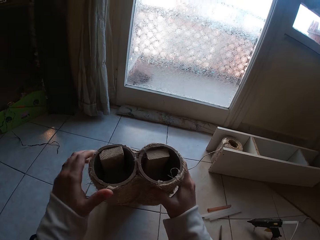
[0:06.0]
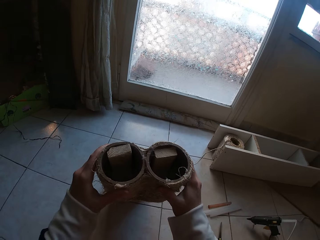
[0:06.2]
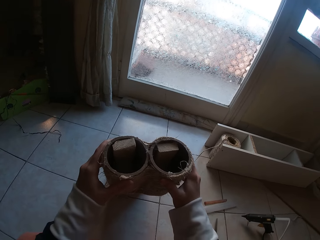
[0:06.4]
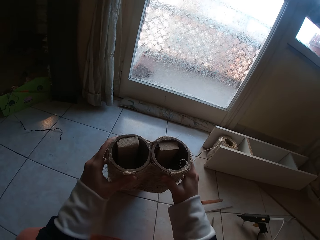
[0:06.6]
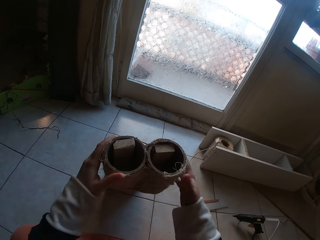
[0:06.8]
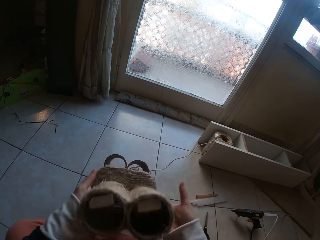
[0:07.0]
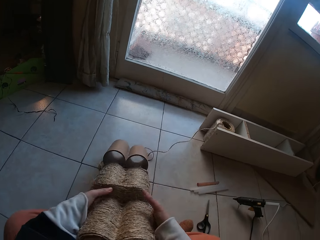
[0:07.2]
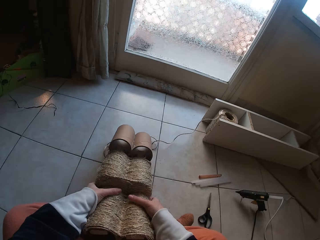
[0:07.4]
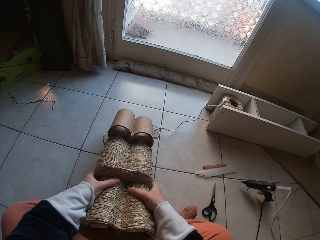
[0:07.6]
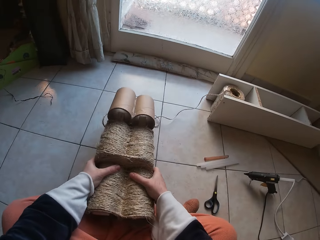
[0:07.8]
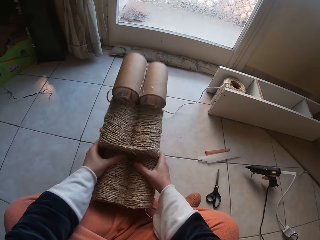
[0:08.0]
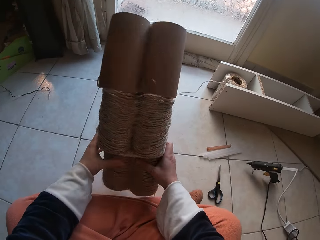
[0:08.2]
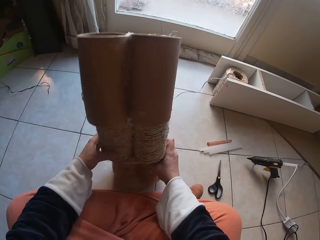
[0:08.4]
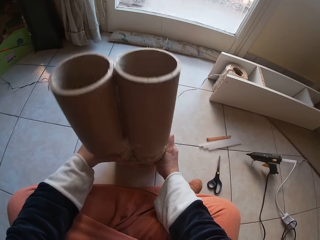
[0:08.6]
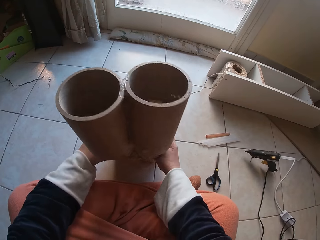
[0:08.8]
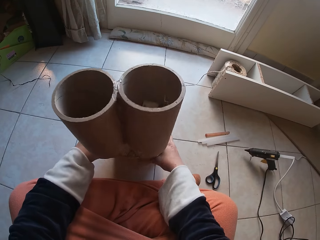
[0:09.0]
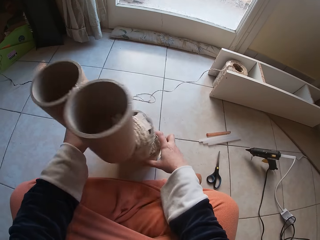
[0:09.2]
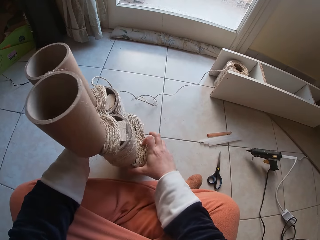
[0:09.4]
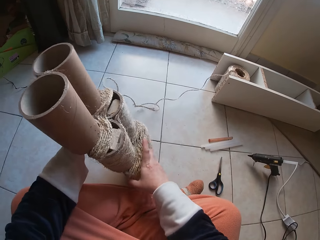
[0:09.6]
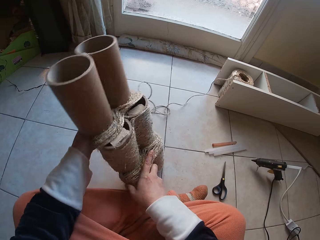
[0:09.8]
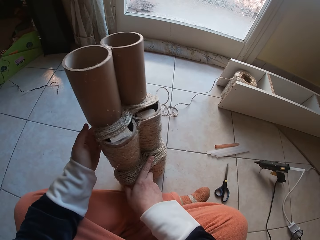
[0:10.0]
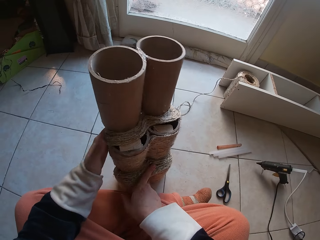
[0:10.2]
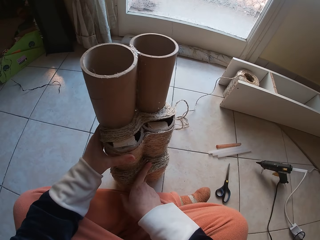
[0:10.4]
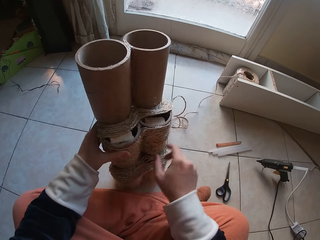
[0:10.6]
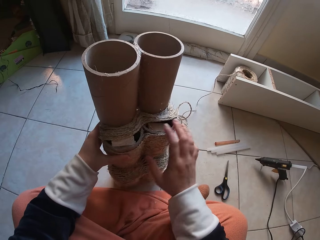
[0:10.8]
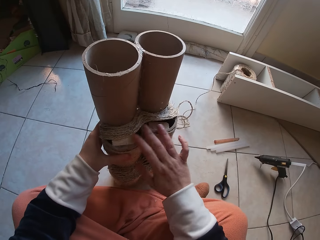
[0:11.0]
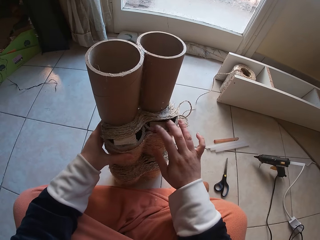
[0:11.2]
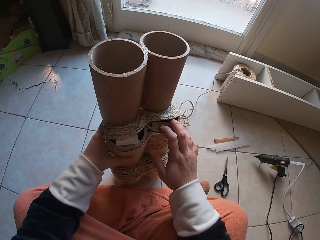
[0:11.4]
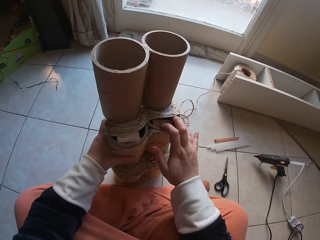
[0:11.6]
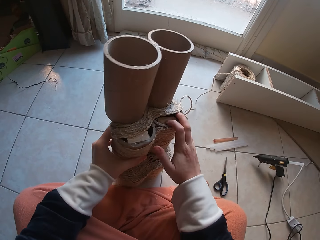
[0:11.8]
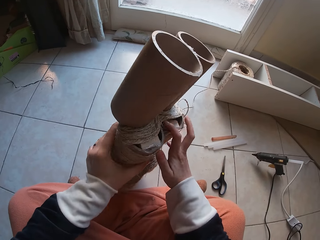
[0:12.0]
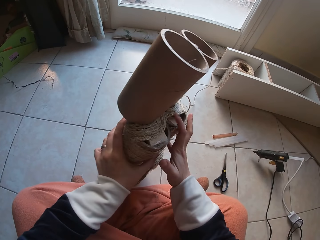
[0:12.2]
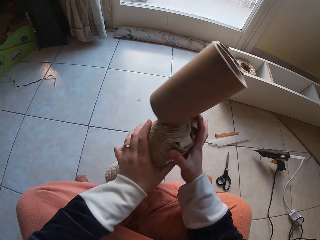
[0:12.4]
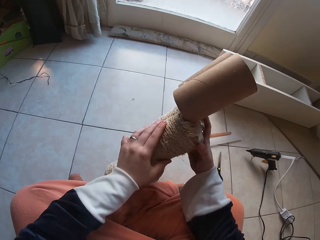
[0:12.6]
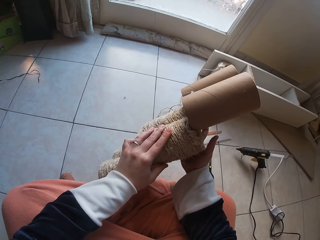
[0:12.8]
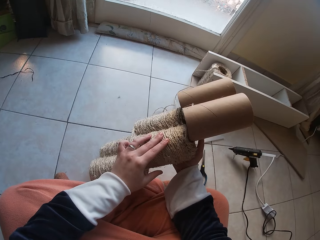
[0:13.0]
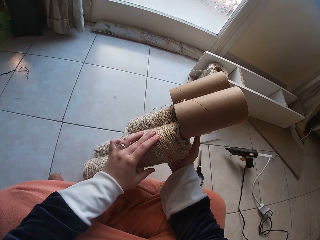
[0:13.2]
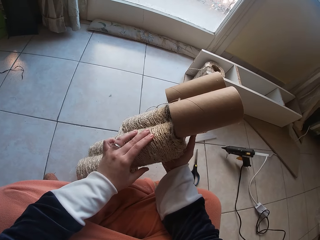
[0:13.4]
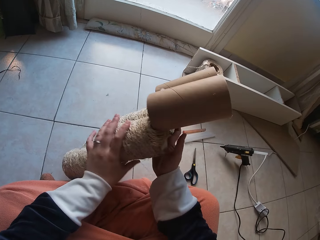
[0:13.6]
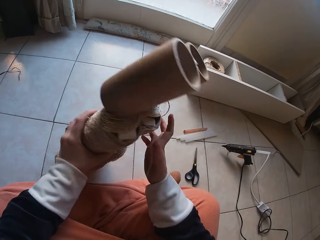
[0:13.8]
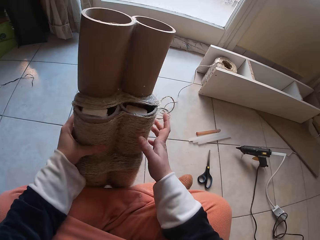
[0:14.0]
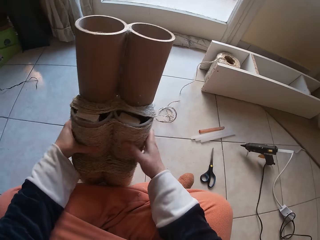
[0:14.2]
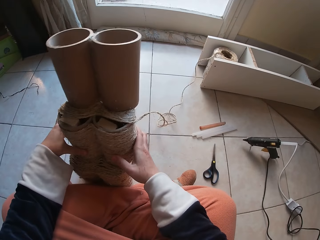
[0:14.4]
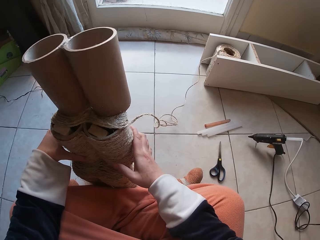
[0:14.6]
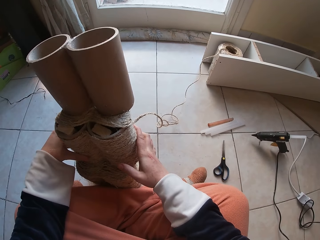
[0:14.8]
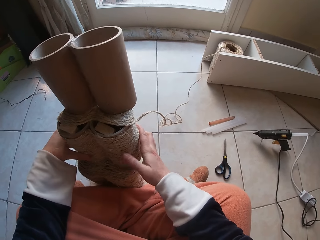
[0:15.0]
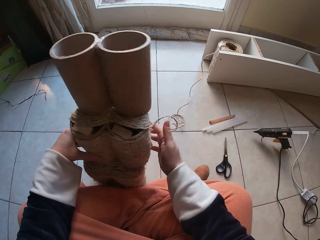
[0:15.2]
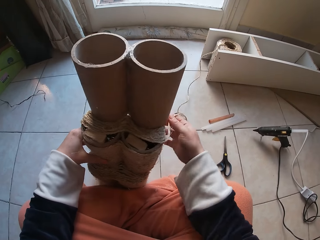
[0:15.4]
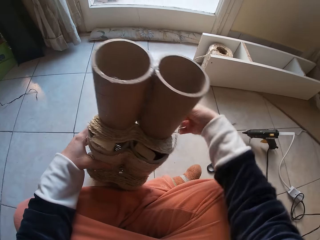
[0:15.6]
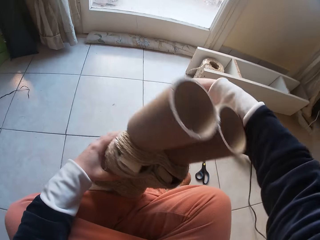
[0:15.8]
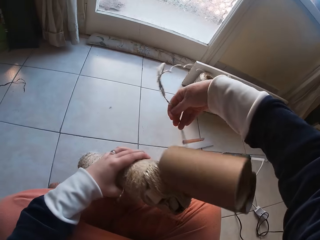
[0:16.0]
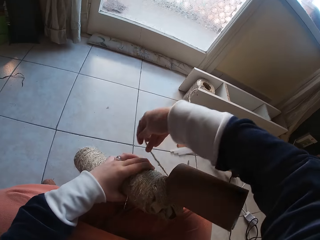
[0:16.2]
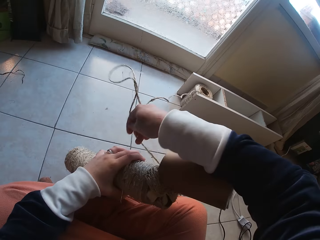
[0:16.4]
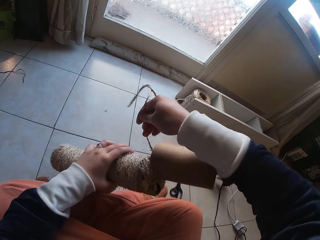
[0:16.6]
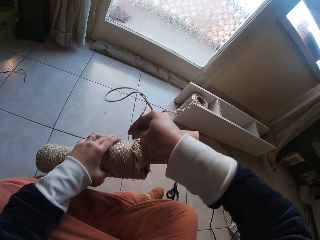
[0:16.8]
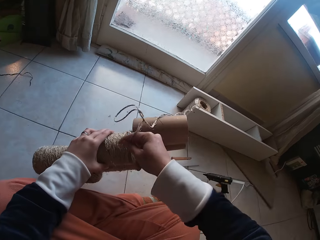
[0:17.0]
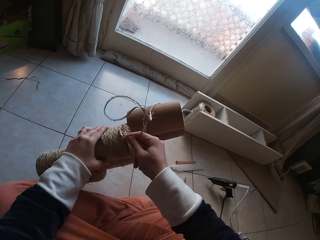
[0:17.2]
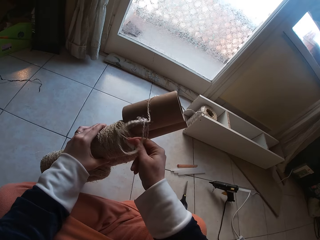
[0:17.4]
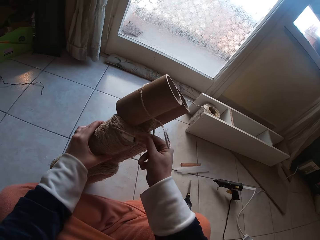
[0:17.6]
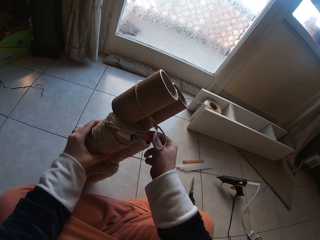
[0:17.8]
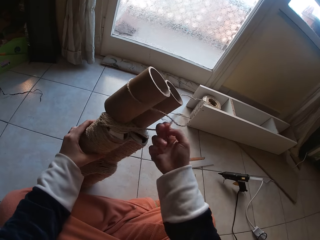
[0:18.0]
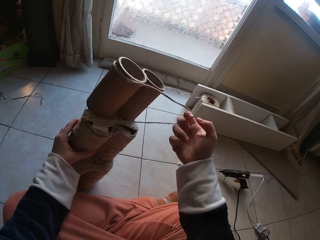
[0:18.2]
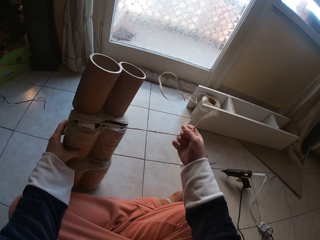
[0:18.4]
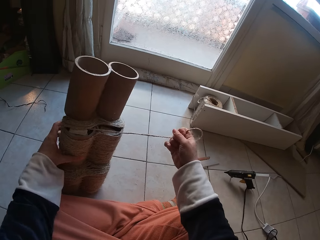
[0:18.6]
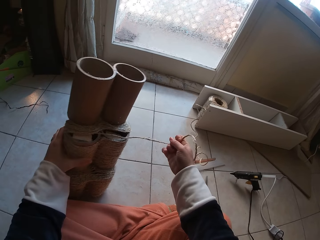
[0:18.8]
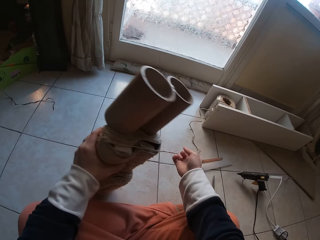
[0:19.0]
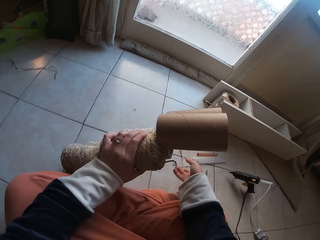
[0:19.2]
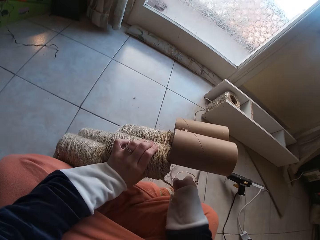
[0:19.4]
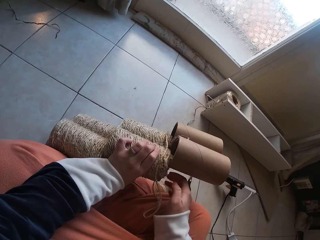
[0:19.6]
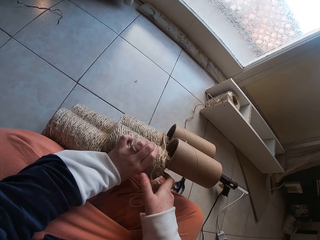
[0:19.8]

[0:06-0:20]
The camera wearer looks over the cardboard tube with both hands. She holds something. She turns something. She touches something. She looks at something. She holds the thread. She rolls up the thread around the cardboard tube in her left hand with her right hand. She folds the thread on something.

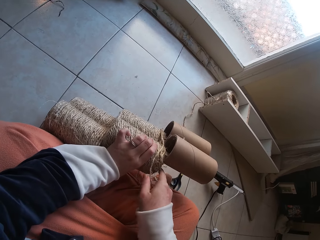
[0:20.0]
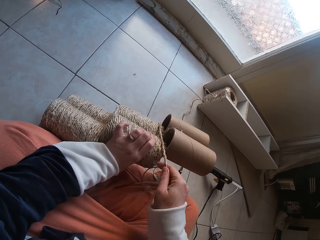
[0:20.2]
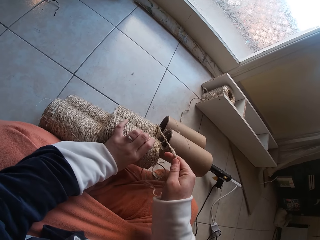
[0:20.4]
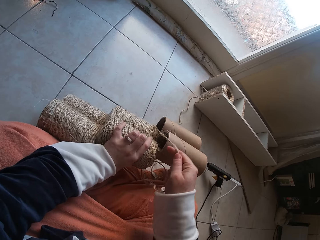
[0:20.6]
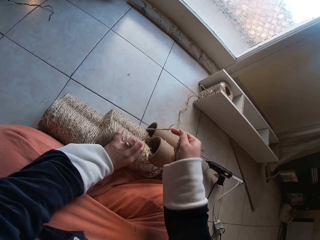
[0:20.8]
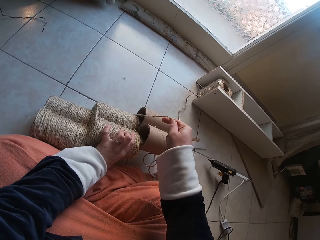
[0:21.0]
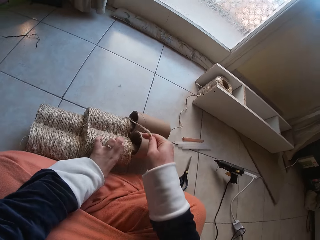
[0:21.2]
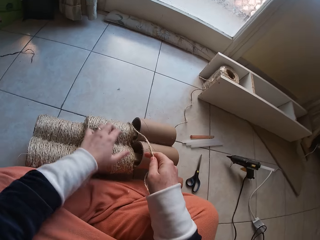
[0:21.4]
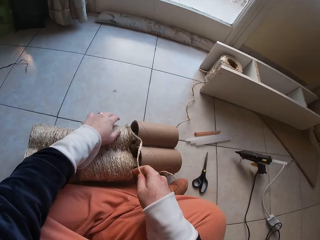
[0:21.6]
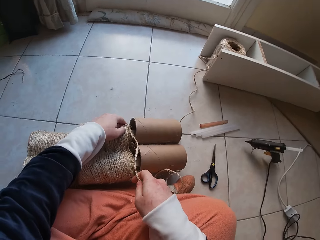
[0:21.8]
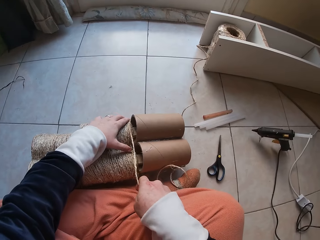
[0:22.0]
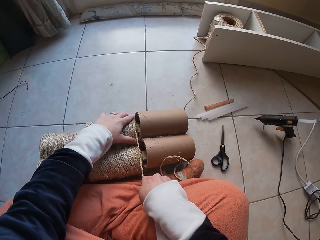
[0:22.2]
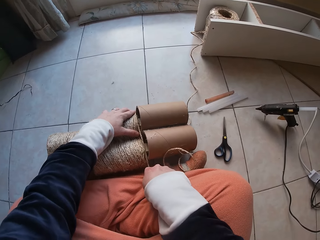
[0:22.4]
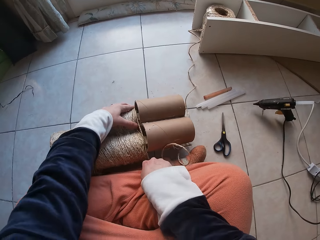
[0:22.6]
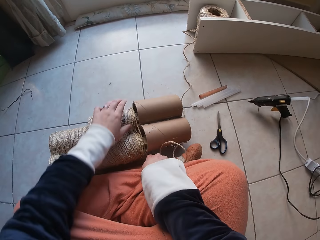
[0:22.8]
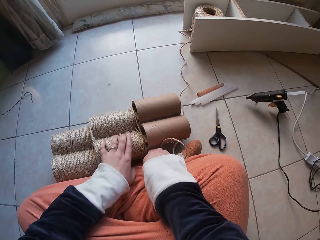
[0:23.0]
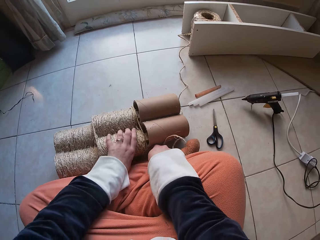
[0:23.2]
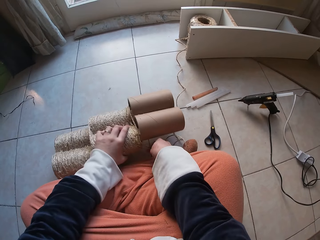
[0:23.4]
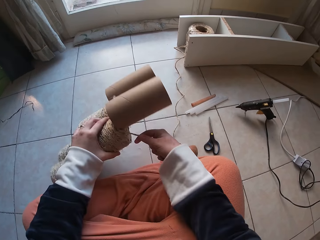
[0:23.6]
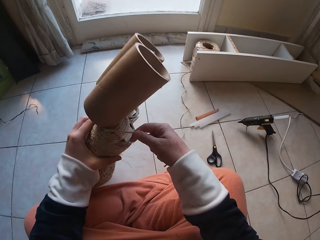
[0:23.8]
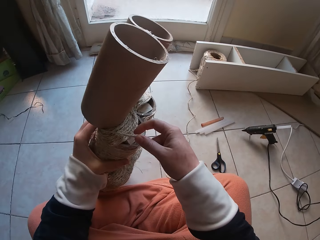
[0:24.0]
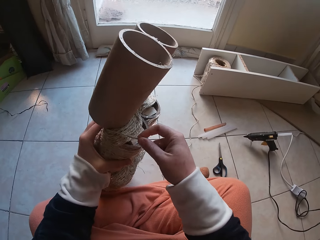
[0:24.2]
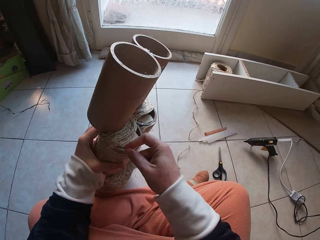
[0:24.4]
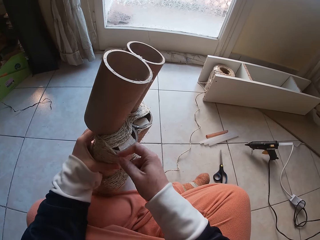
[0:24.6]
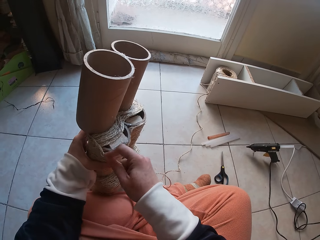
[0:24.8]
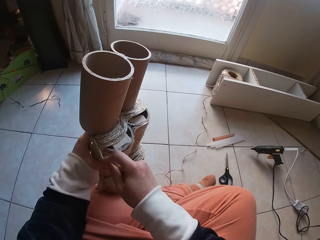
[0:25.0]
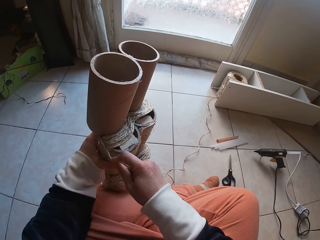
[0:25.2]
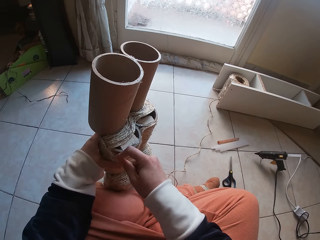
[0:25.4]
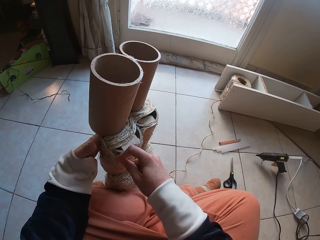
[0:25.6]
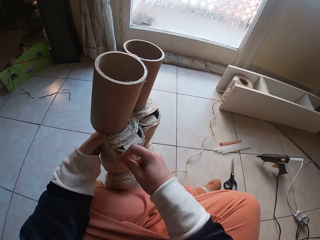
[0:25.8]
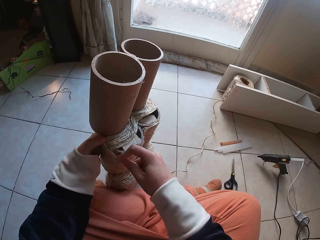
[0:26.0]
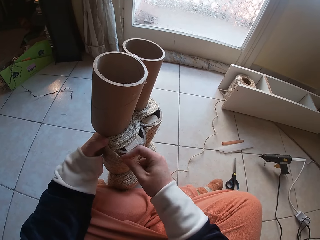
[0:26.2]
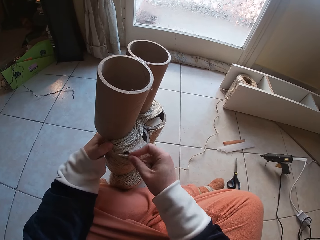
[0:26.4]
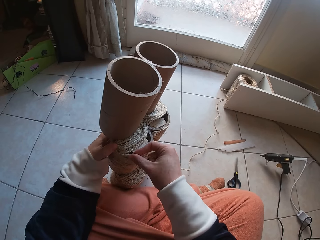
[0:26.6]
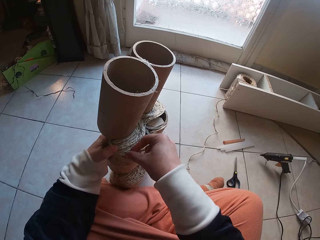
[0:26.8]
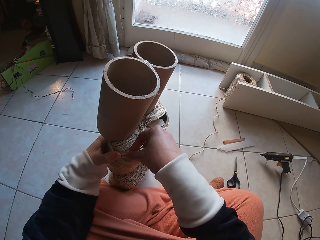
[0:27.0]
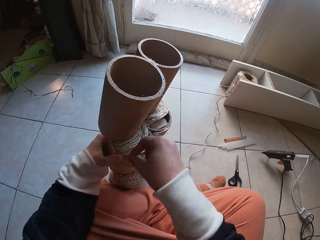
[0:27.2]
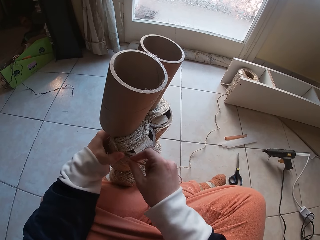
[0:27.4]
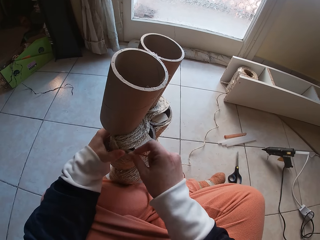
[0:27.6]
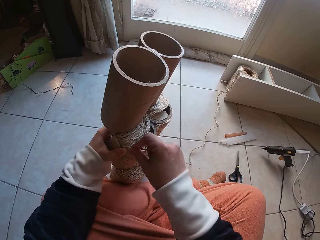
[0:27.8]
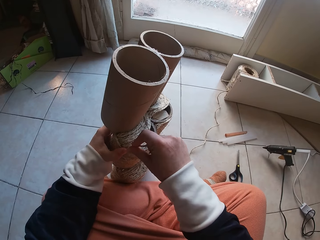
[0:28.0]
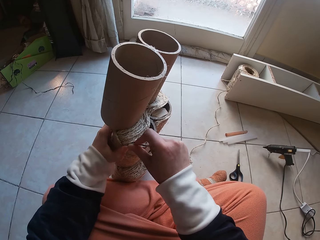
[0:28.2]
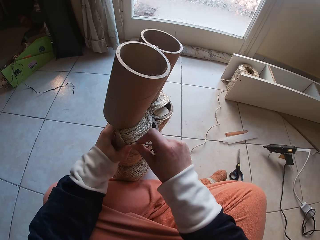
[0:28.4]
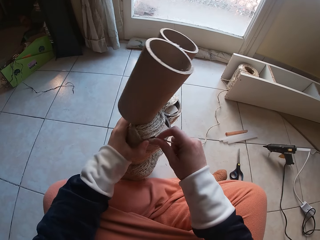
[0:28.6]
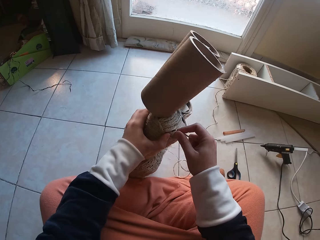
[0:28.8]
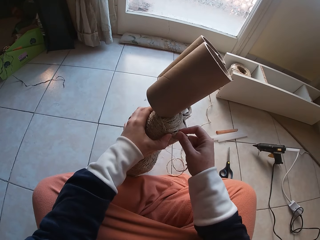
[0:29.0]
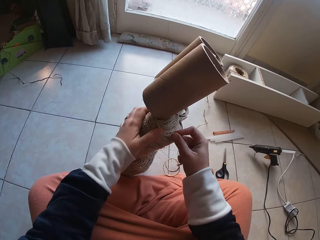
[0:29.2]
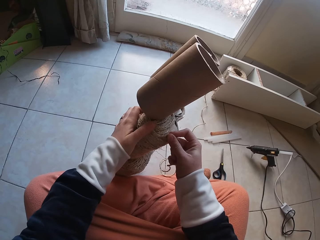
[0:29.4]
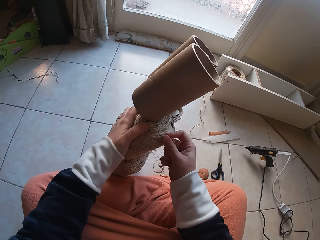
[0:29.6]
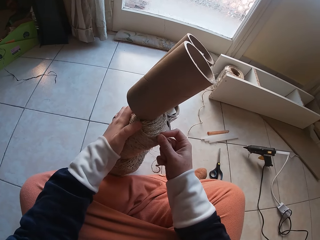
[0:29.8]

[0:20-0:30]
The camera wearer sets the cardboard tube on the floor with her left hand. She folds the thread on something. She lifts the cardboard tube in her left hand from the floor. She folds the thread on something. She attaches the thread on the cardboard tube on the floor with her right hand.
